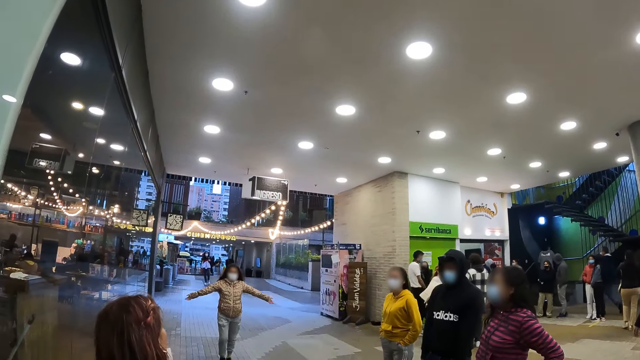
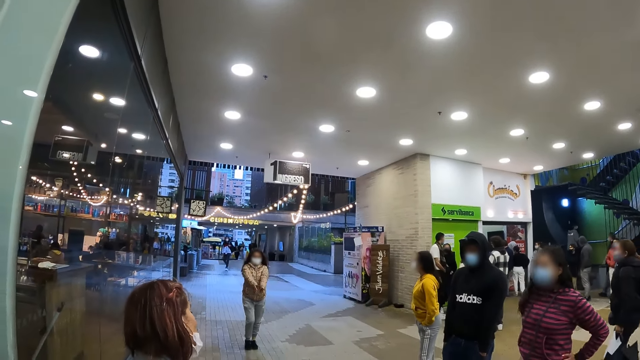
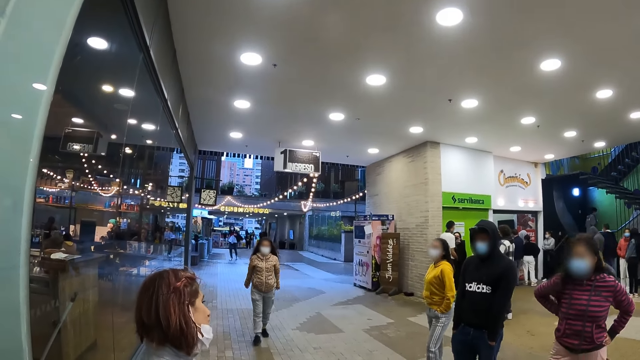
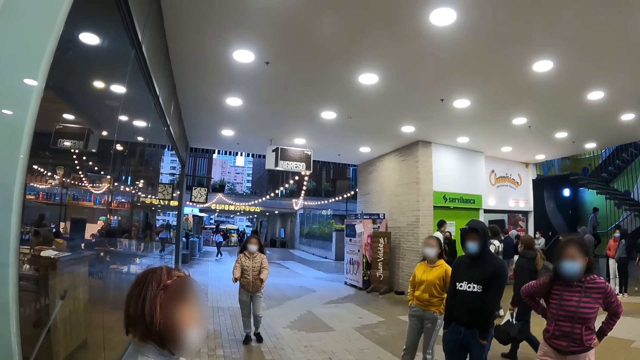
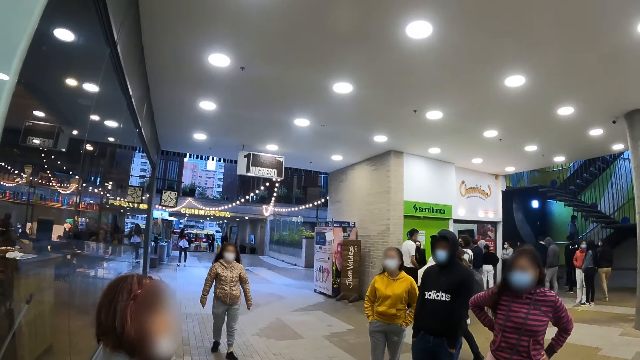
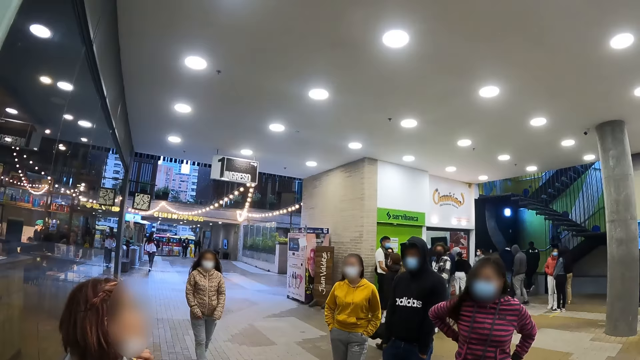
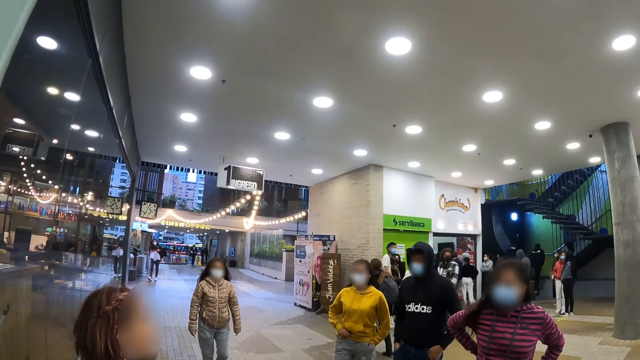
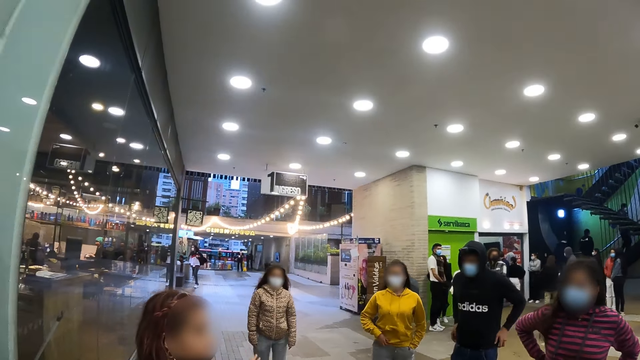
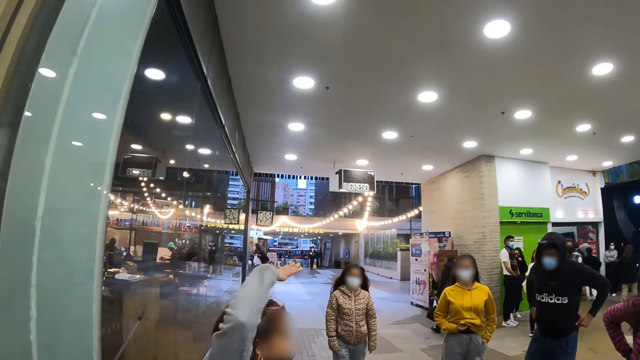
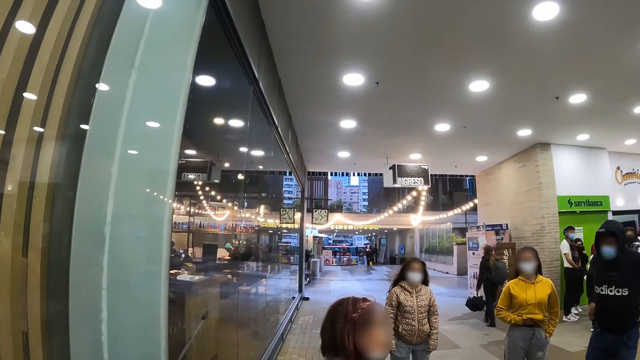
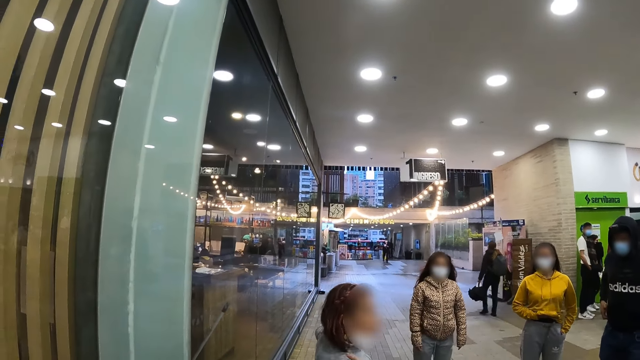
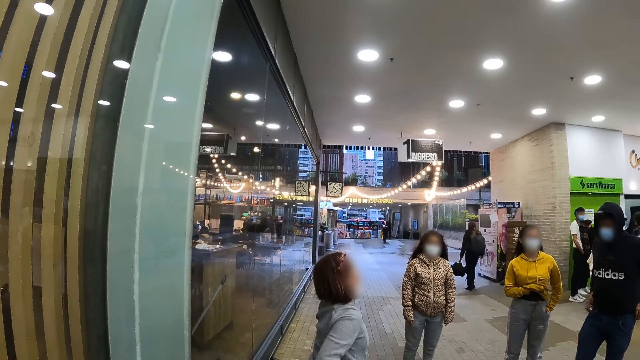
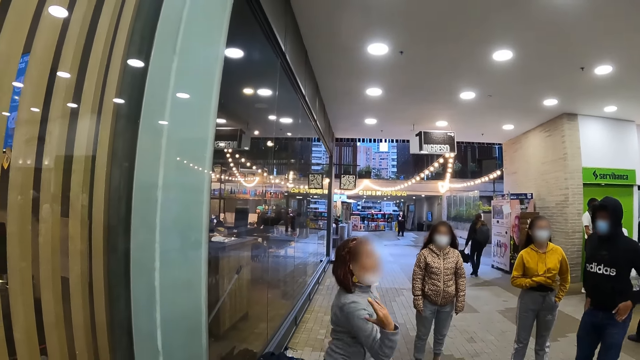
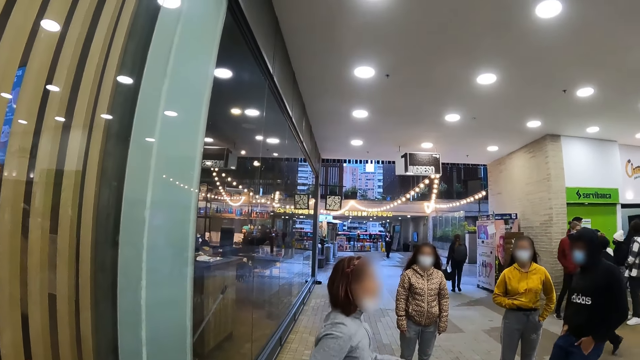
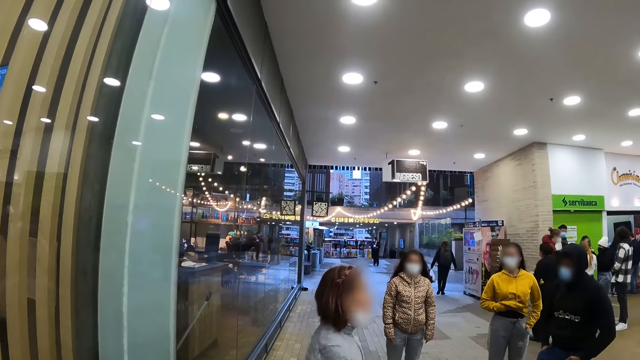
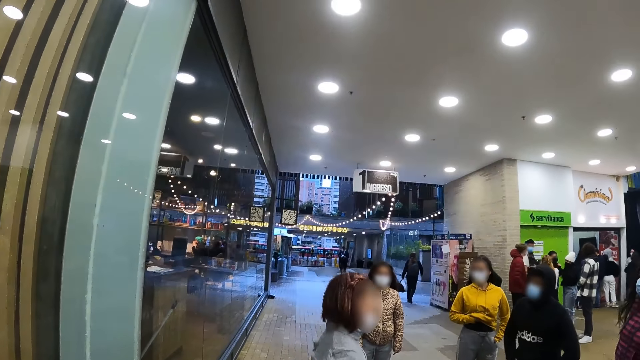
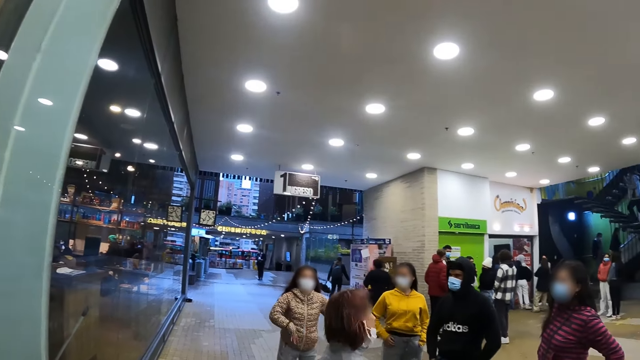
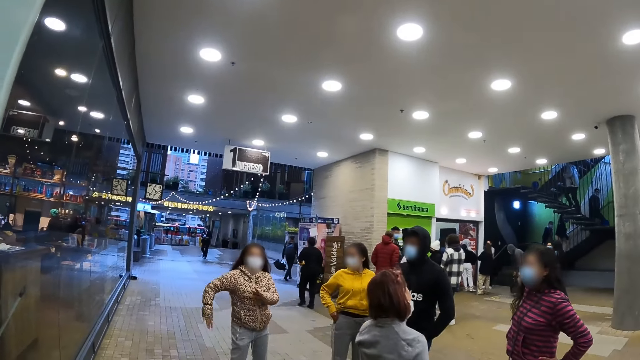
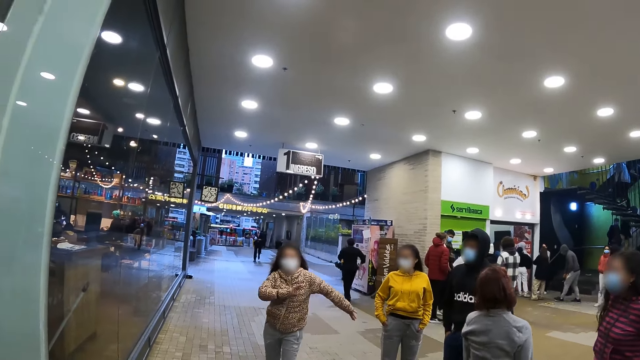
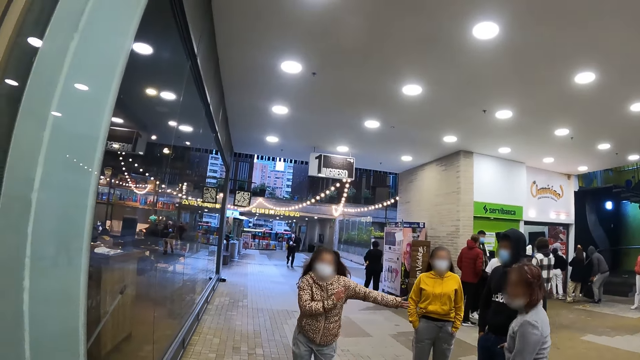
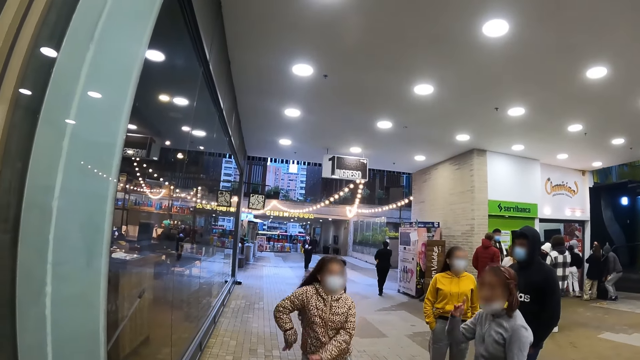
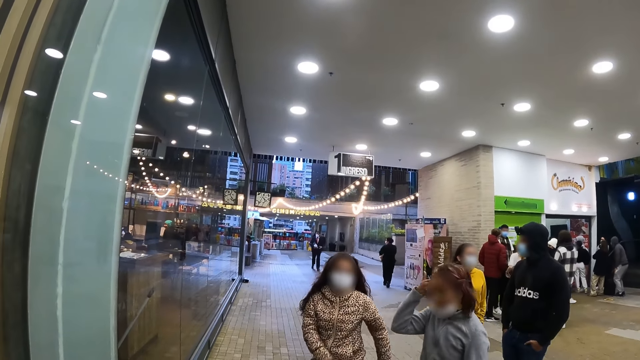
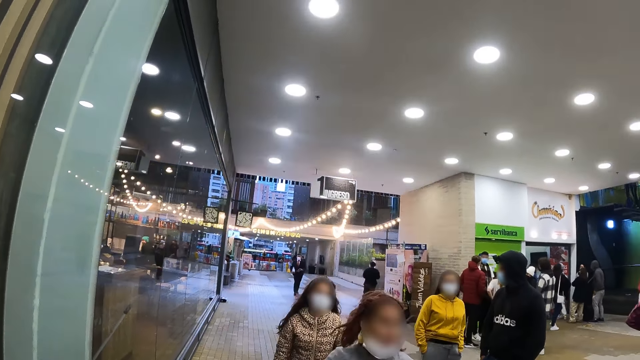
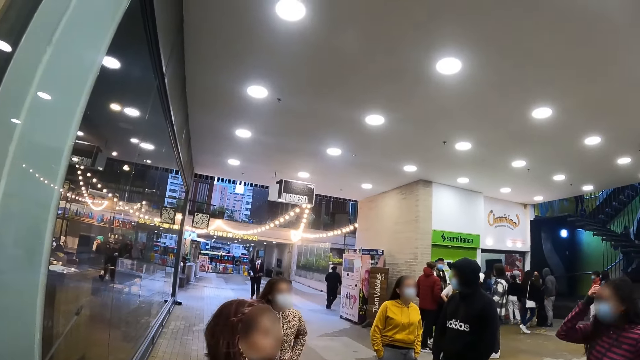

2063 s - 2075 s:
A woman moves a hand. A person converses with other persons. The woman moves hands. Another woman dances.

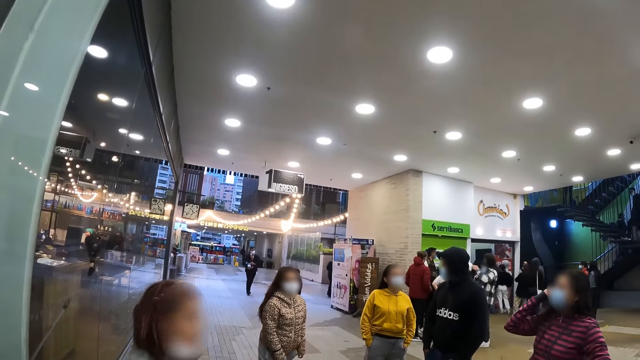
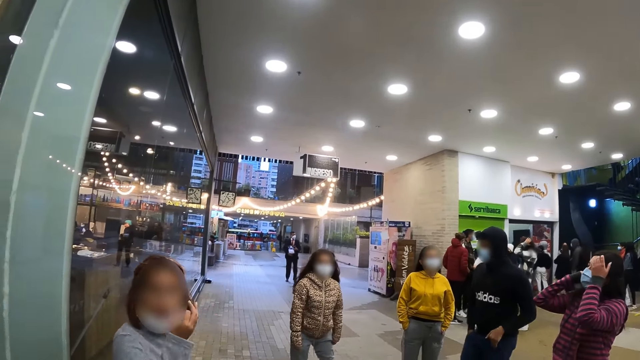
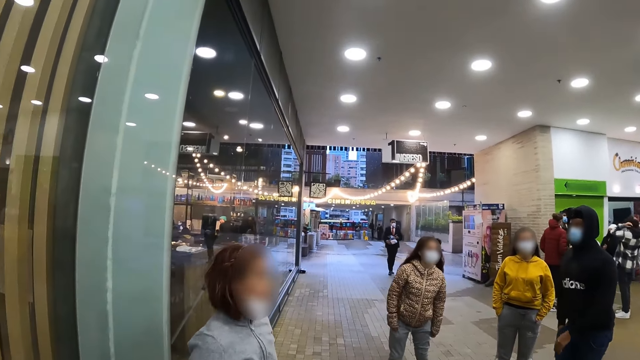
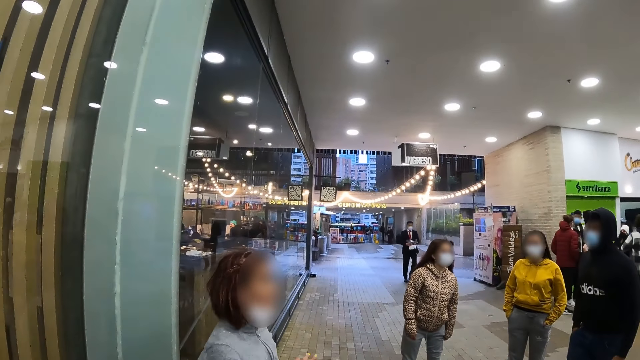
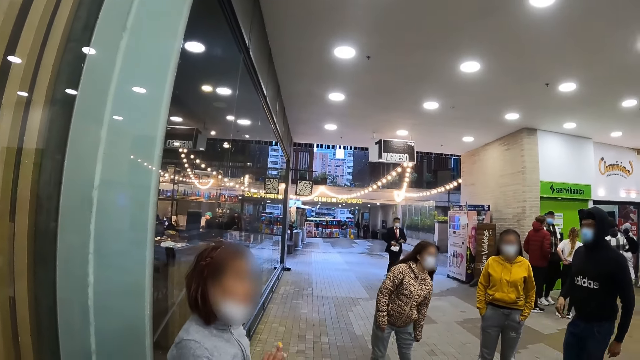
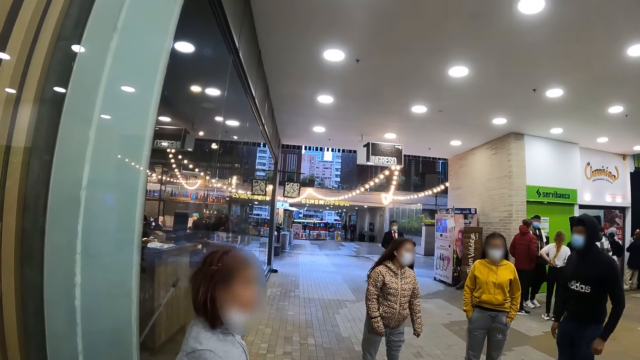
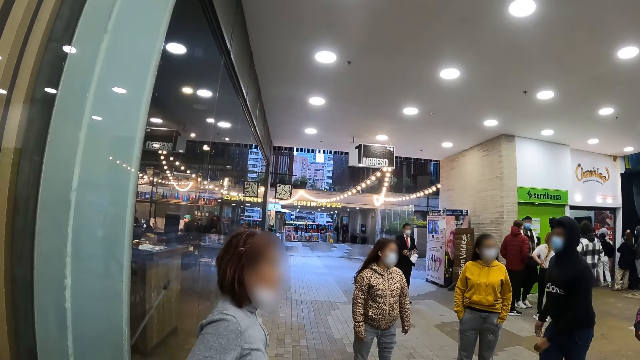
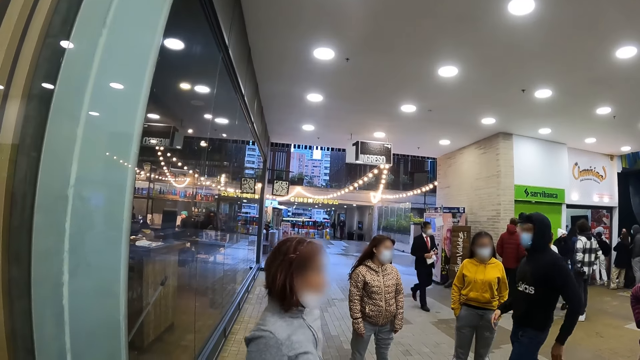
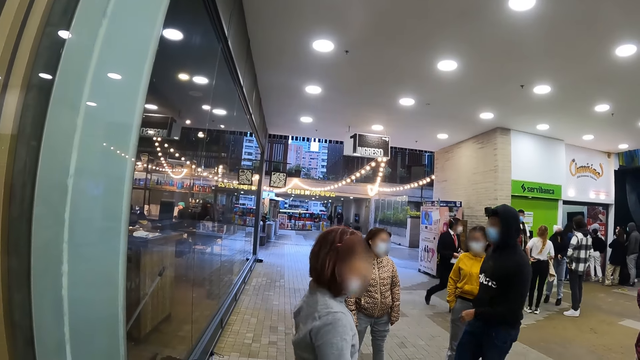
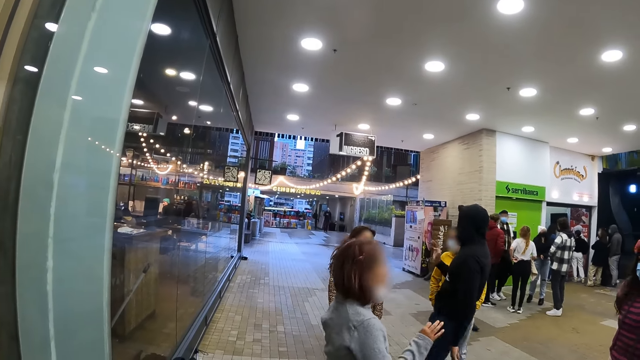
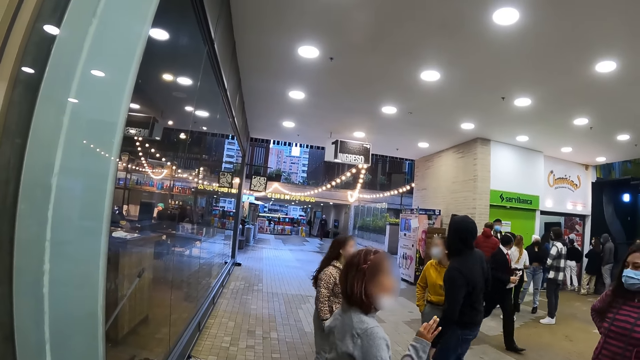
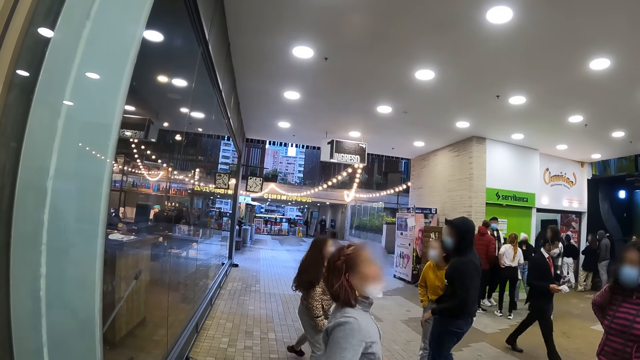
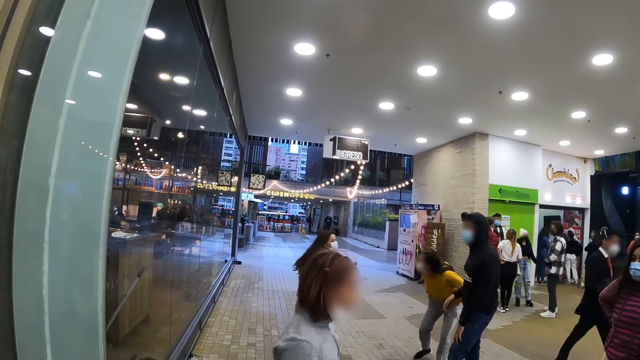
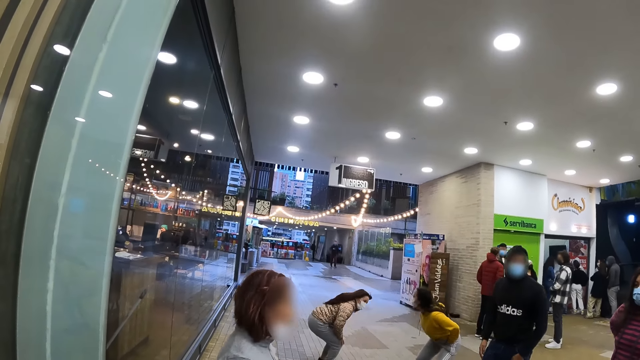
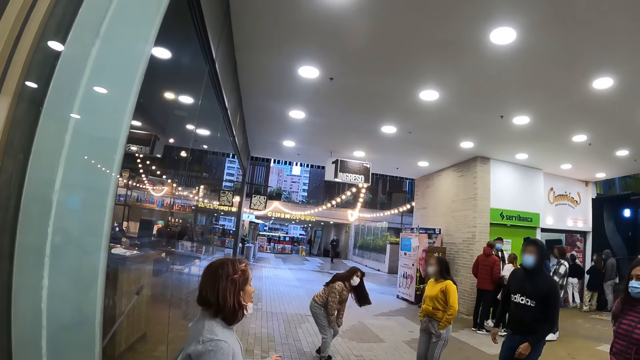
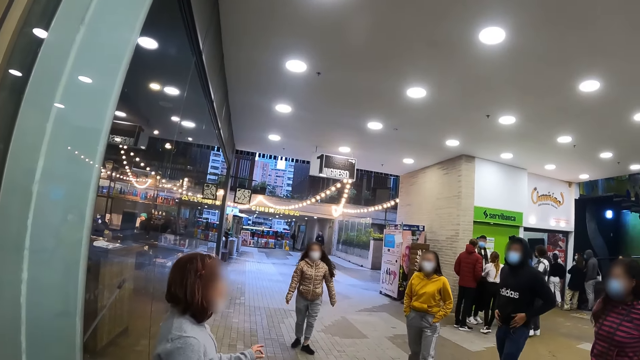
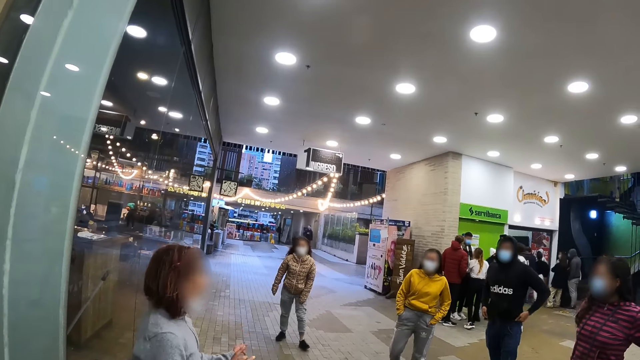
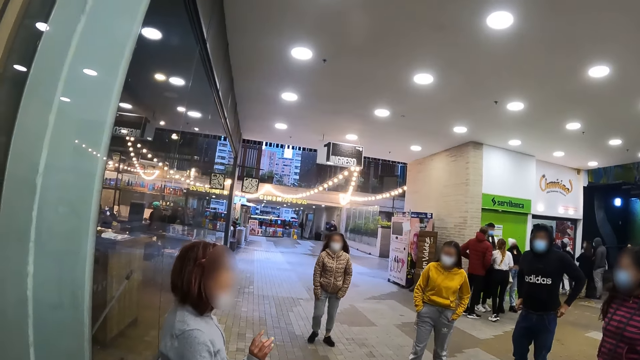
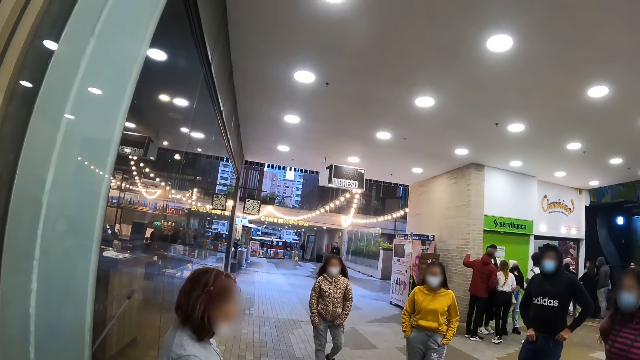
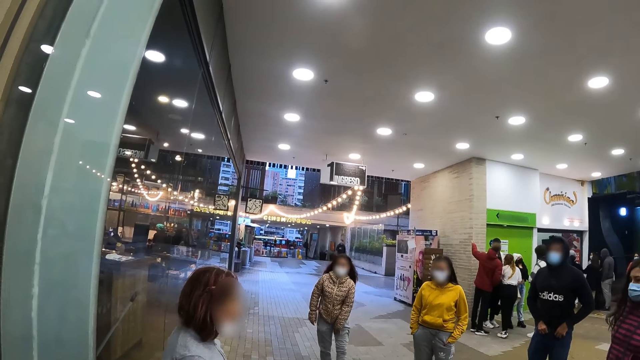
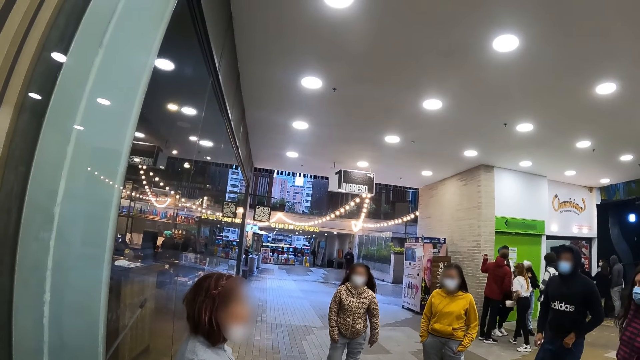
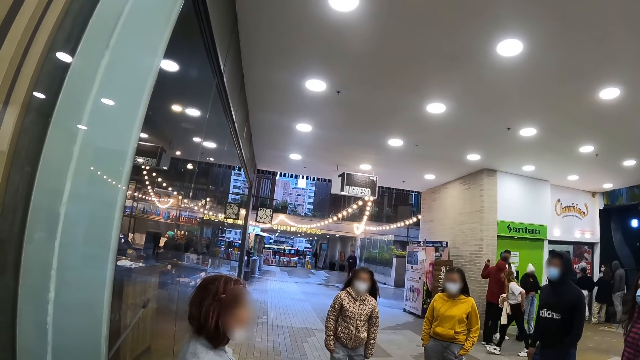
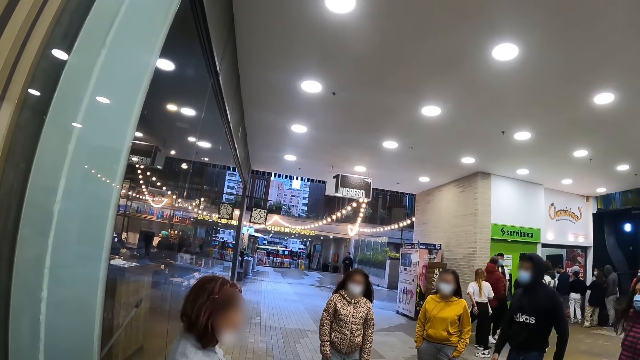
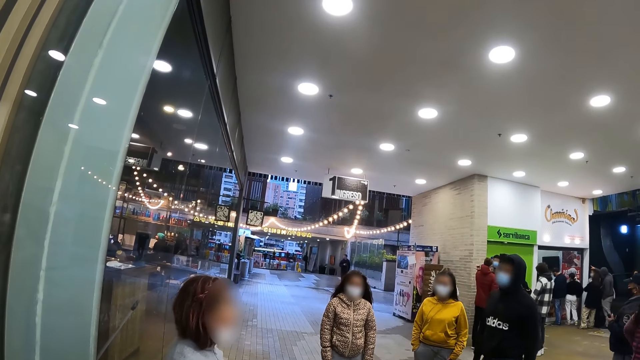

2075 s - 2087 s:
A woman moves hair with a hand. A man dances. Another woman moves up. Another woman moves up. Another woman moves hands.
